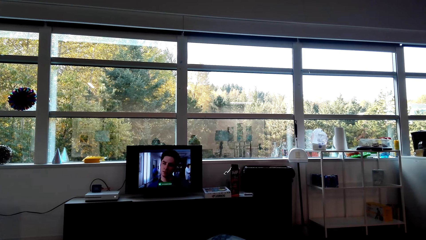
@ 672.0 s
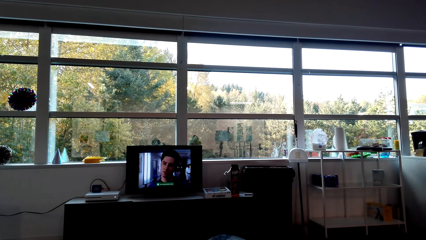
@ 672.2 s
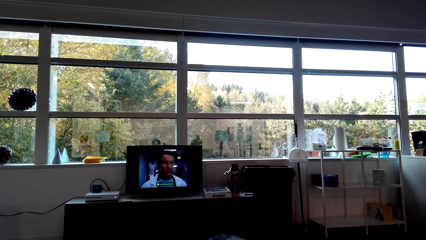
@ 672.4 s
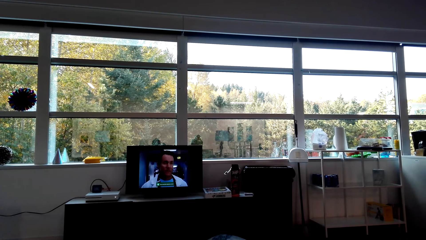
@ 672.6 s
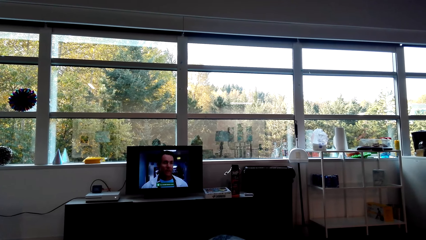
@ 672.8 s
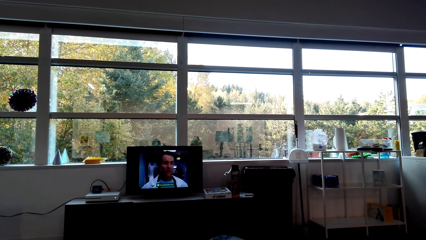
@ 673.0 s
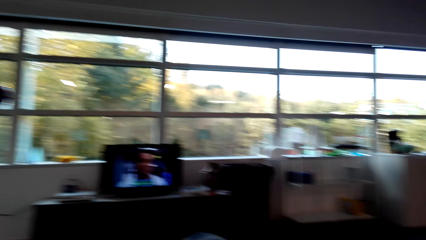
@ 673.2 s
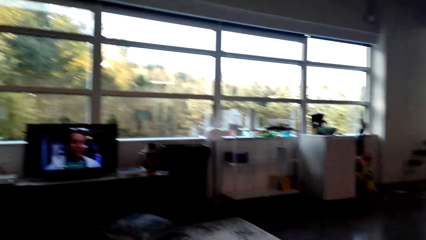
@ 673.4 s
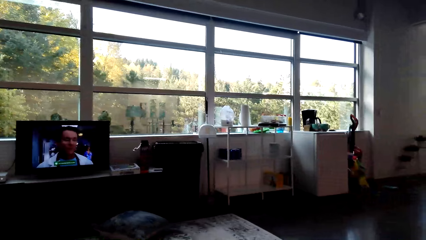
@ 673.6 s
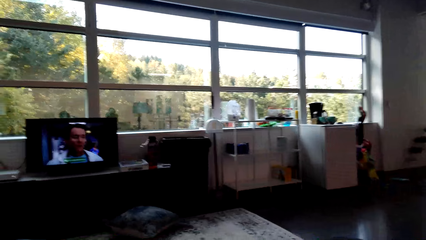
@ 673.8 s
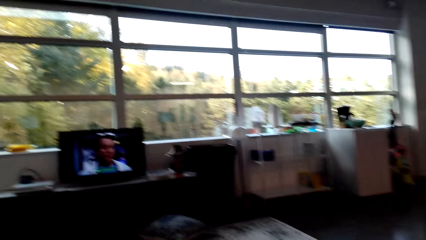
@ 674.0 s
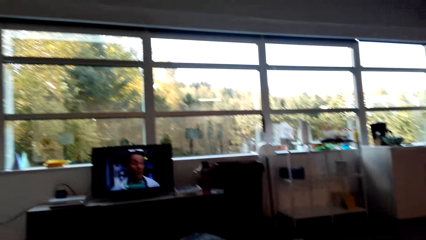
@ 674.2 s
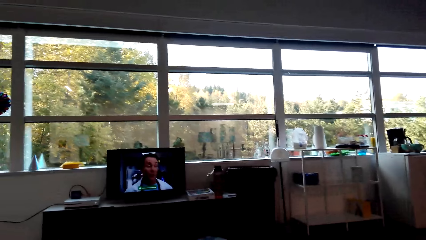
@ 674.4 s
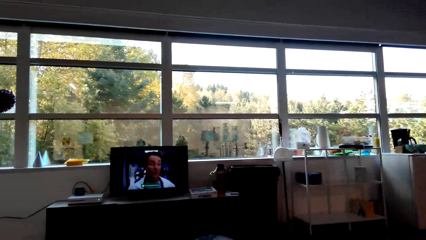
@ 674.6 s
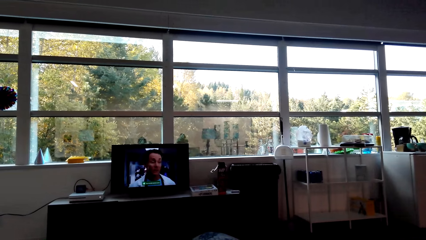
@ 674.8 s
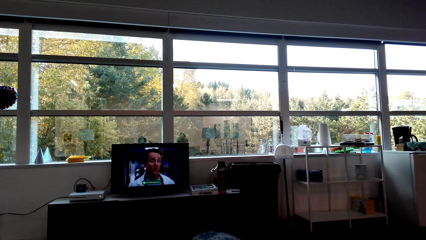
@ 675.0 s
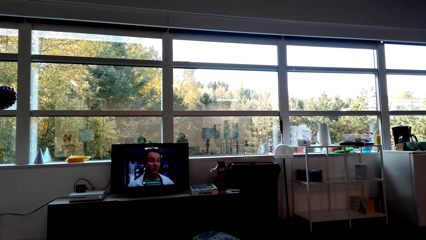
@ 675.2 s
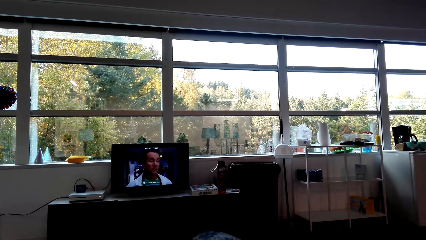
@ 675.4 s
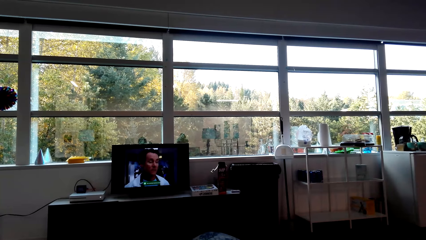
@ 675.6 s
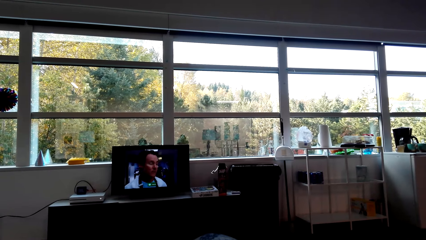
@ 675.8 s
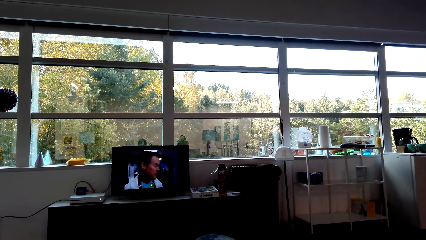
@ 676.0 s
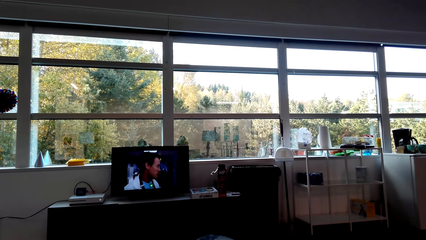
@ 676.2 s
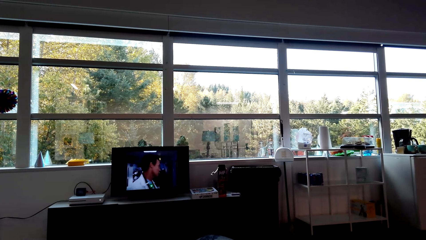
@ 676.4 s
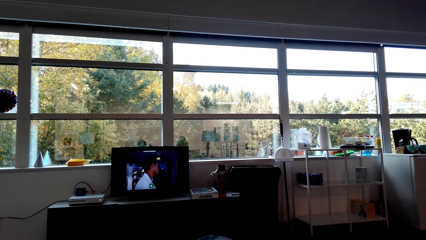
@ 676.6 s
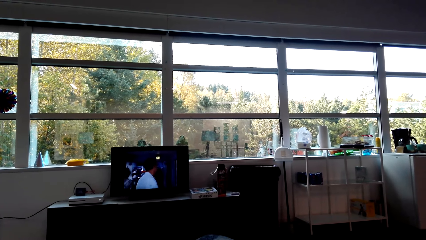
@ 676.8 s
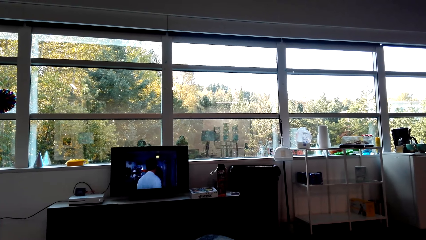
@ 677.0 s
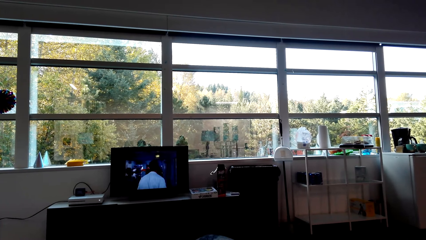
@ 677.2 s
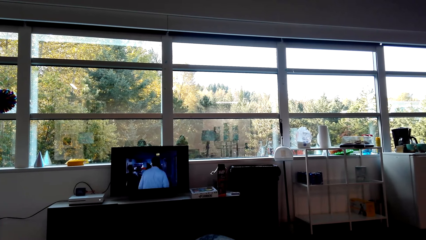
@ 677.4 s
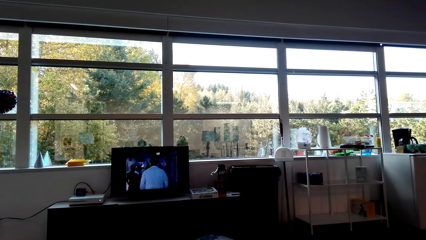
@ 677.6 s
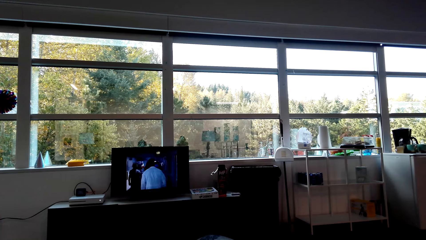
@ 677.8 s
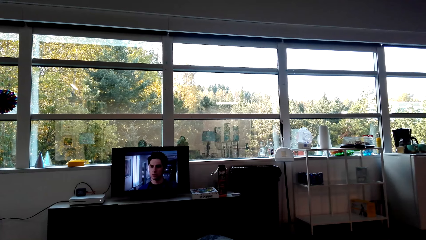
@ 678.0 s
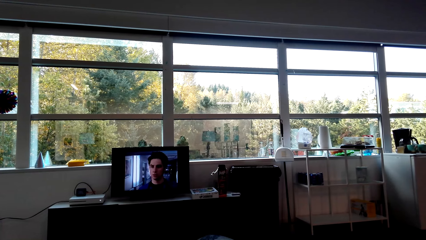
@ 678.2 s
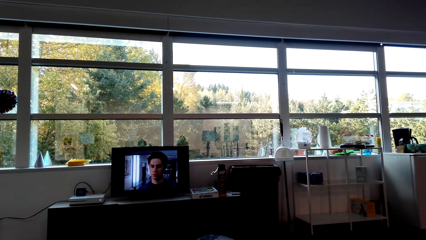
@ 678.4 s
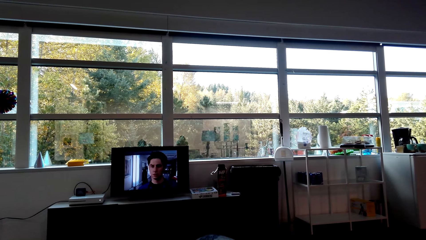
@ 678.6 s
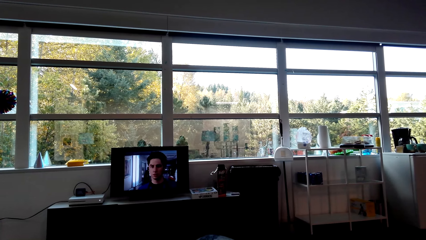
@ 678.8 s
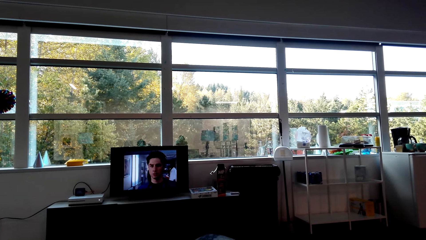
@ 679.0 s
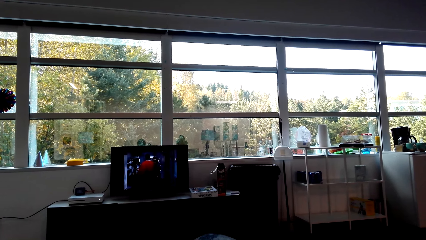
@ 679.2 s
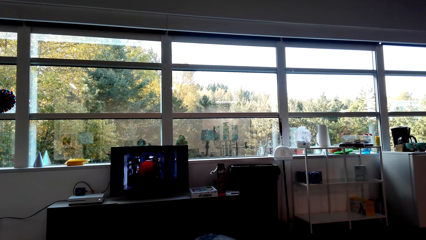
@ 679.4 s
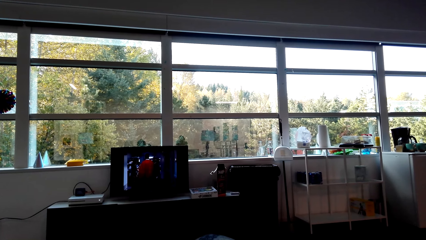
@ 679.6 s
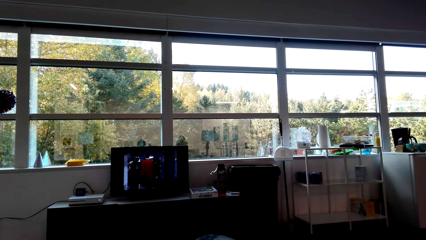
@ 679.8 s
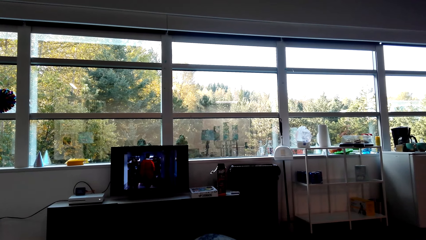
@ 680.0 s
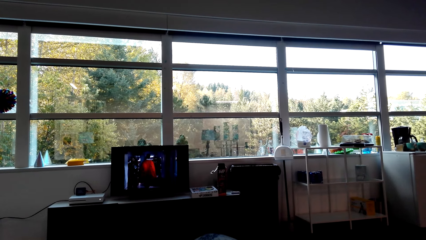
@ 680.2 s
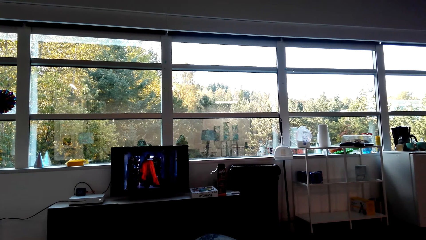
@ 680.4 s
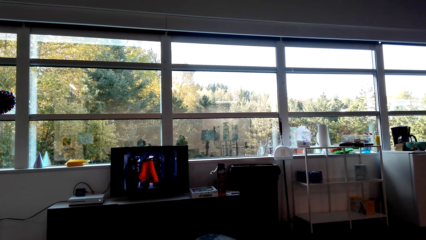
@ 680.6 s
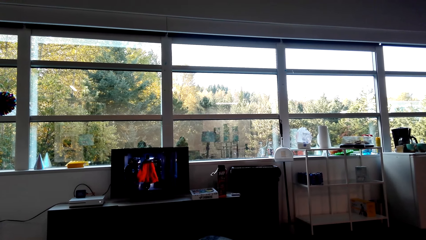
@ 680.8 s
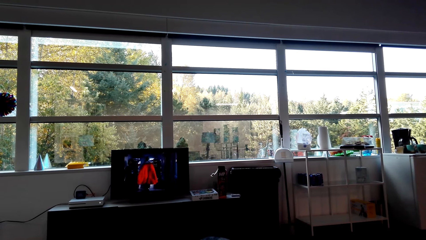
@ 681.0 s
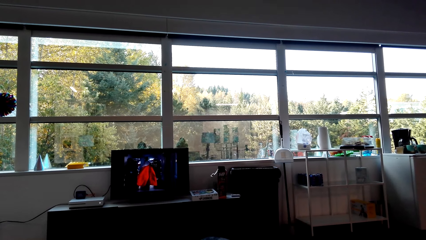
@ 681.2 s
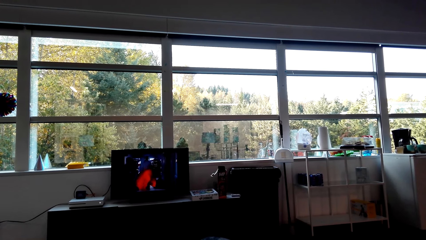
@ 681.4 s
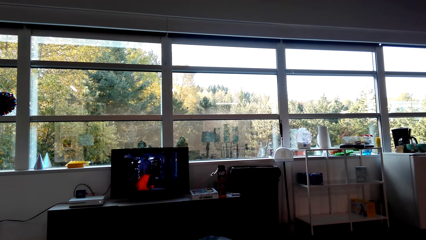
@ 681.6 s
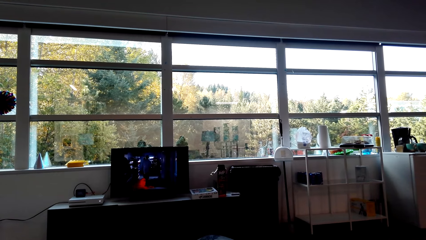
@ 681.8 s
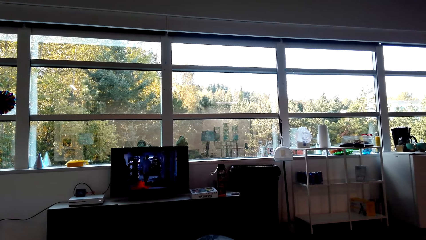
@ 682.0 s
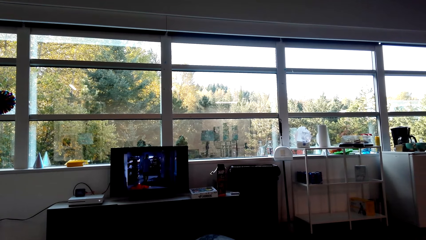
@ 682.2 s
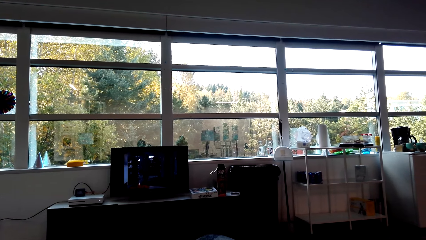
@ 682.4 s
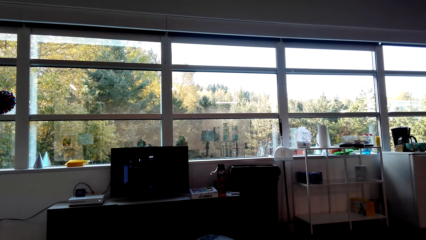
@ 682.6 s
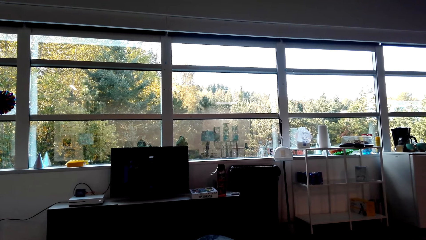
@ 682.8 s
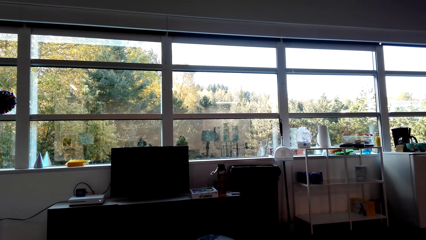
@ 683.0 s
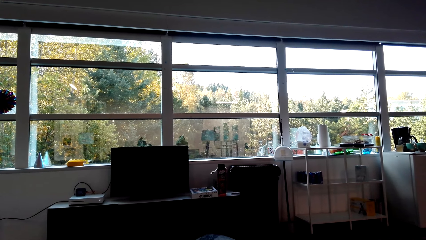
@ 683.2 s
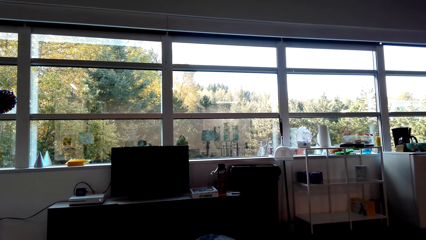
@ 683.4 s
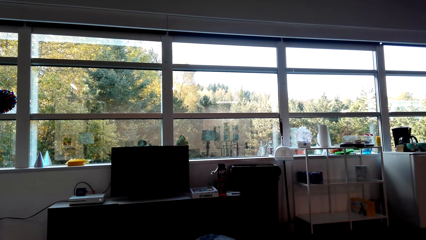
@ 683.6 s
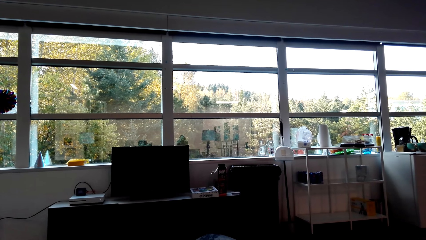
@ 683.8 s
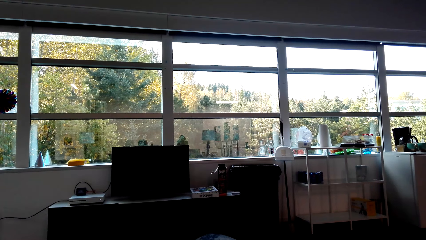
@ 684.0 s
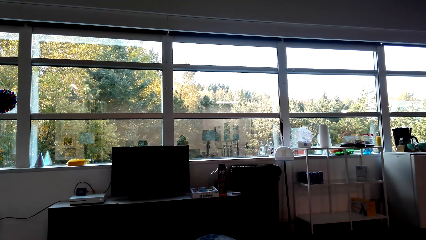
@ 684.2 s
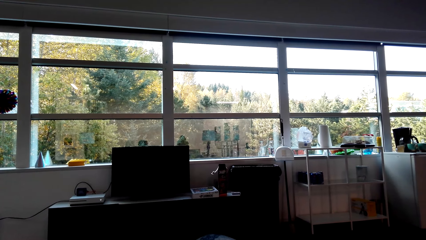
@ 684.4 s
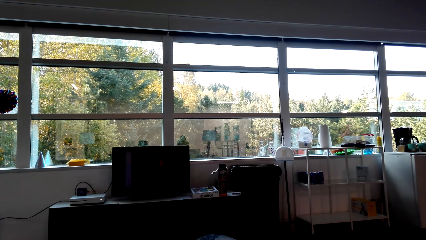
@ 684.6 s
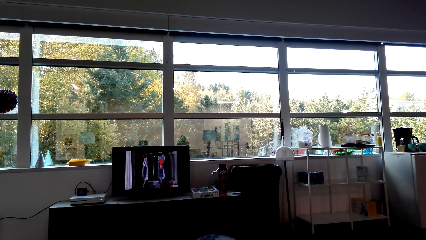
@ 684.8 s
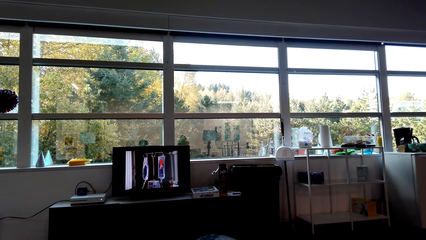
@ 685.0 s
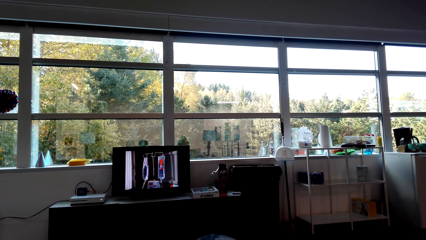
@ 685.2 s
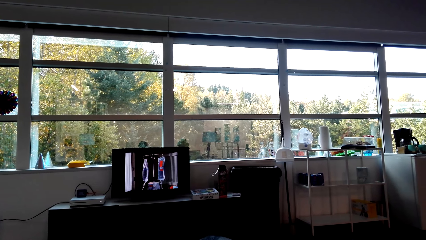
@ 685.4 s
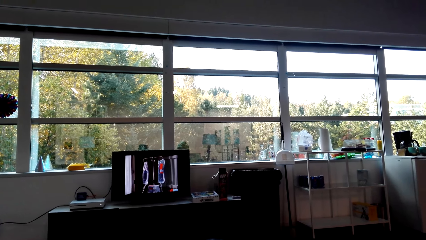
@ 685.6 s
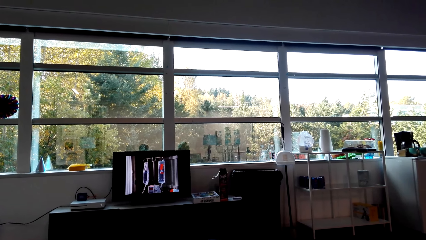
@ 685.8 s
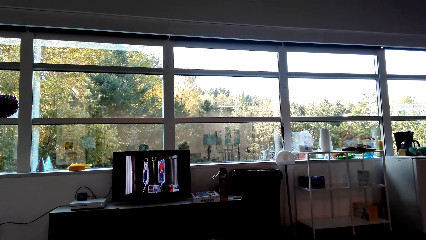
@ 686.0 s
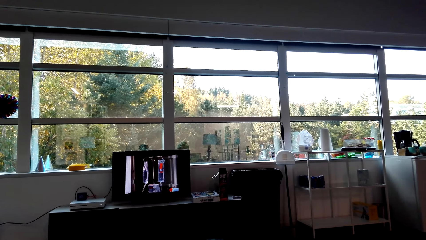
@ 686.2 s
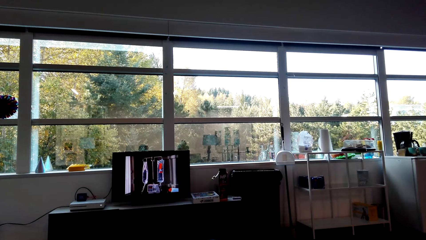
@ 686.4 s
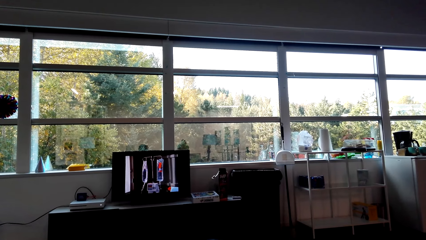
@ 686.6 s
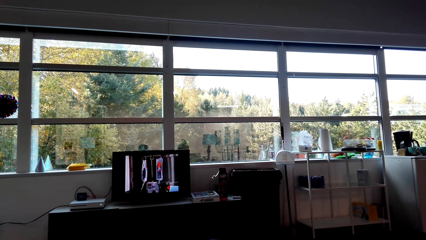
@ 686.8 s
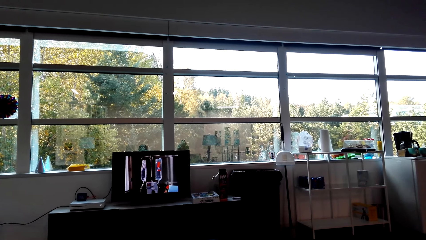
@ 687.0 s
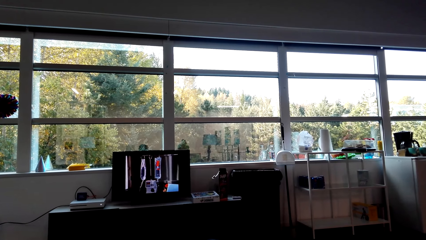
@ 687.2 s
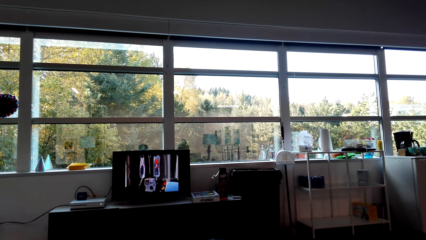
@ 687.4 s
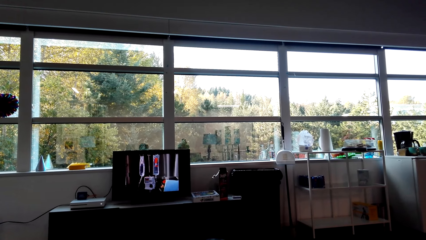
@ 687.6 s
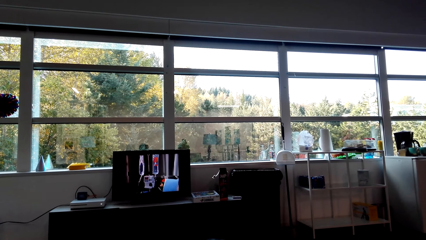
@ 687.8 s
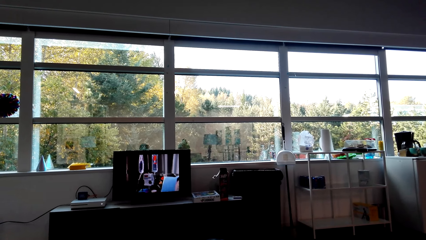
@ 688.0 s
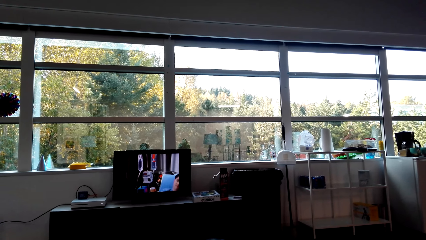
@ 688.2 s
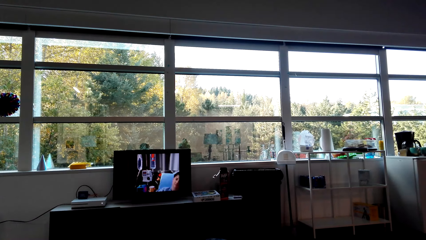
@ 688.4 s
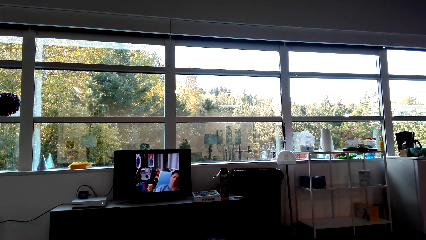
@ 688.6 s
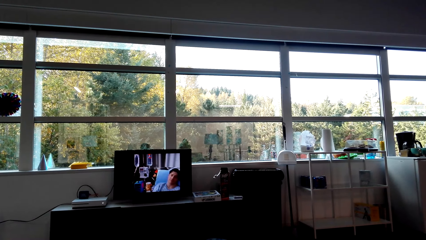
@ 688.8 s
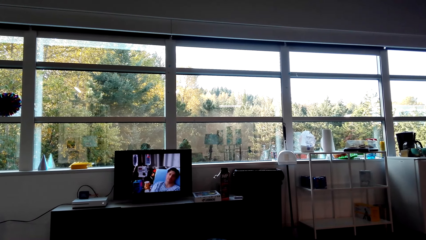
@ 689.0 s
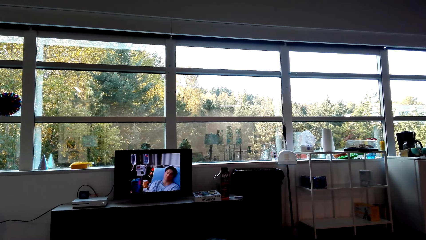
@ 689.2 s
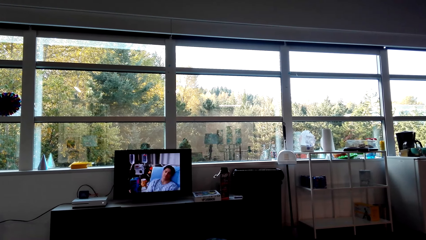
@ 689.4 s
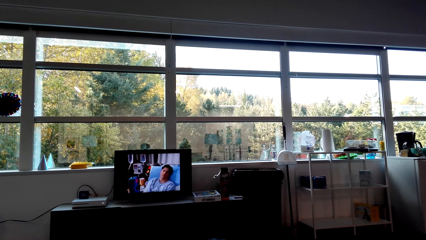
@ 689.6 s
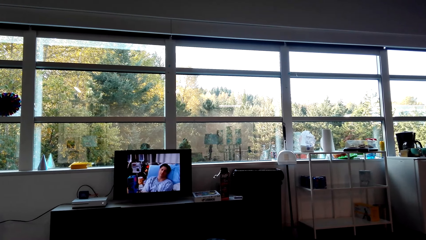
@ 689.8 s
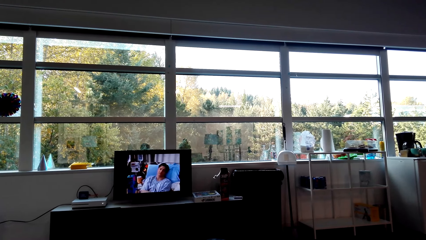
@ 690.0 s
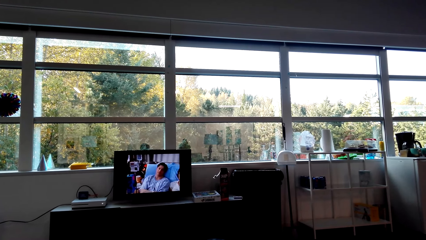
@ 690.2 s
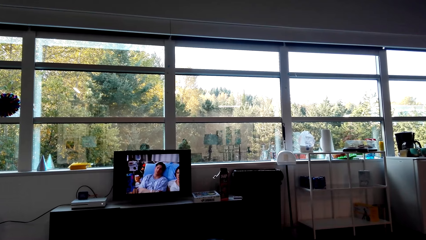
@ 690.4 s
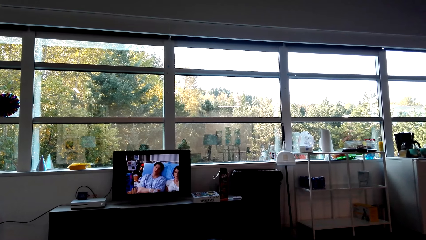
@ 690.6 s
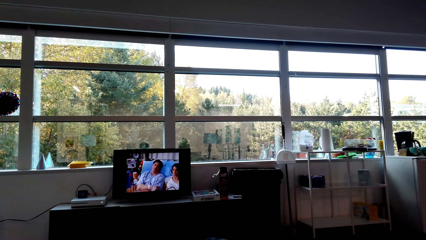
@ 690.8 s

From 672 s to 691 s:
The camera wearer moves his head.
